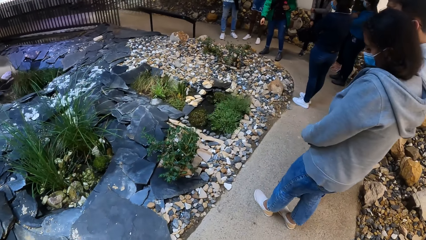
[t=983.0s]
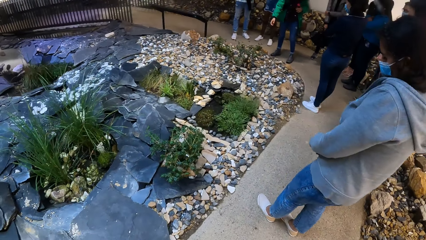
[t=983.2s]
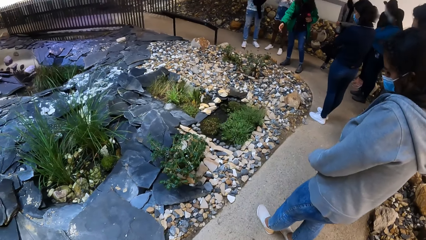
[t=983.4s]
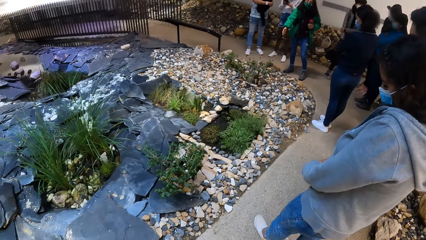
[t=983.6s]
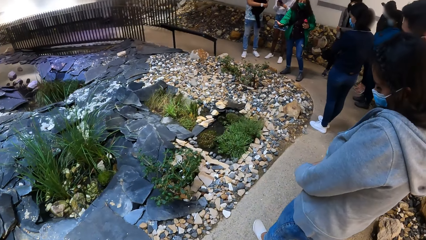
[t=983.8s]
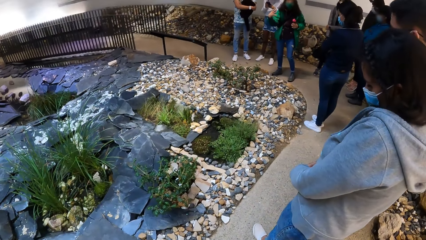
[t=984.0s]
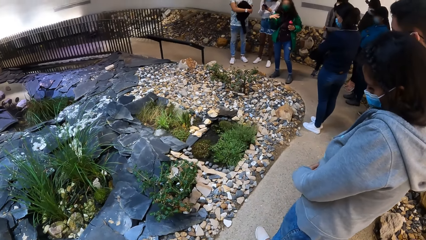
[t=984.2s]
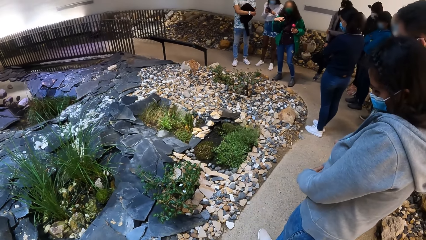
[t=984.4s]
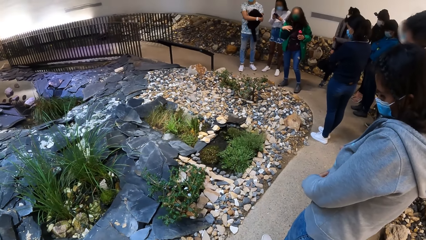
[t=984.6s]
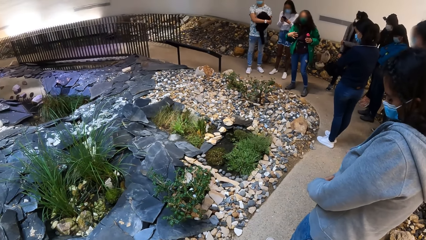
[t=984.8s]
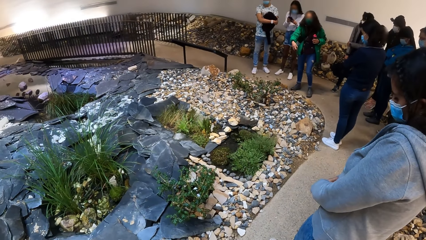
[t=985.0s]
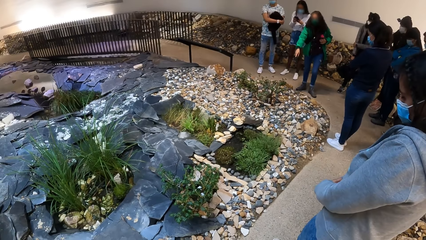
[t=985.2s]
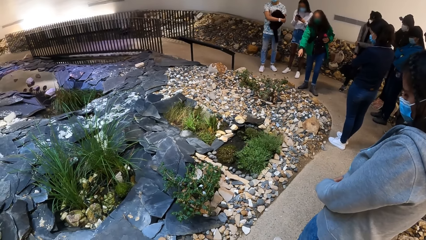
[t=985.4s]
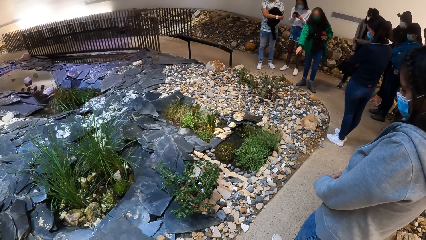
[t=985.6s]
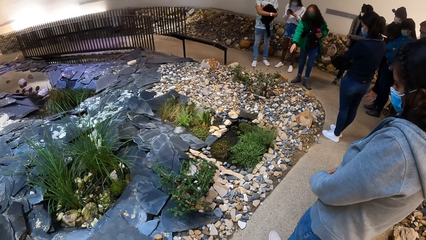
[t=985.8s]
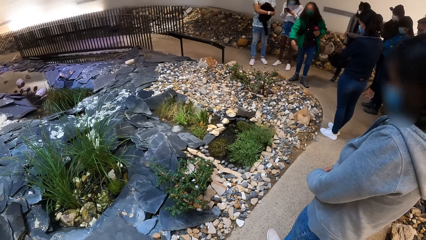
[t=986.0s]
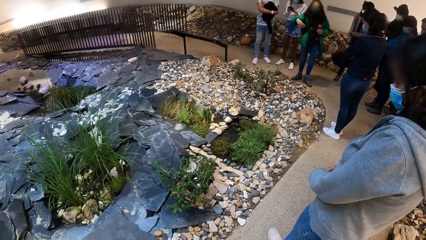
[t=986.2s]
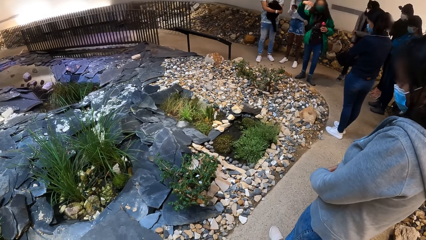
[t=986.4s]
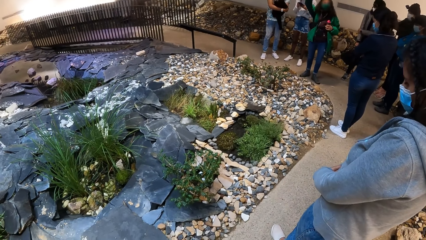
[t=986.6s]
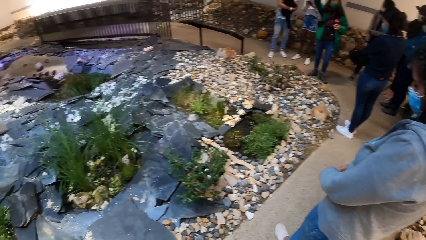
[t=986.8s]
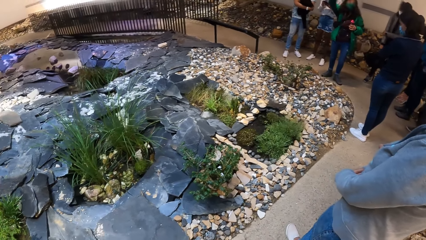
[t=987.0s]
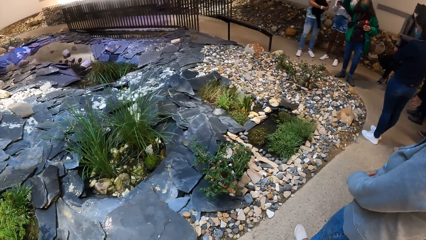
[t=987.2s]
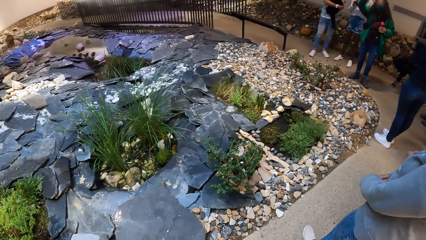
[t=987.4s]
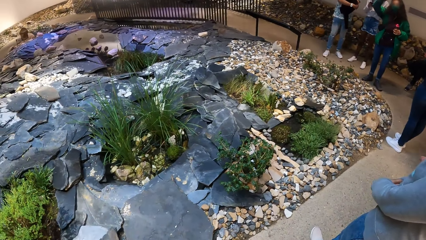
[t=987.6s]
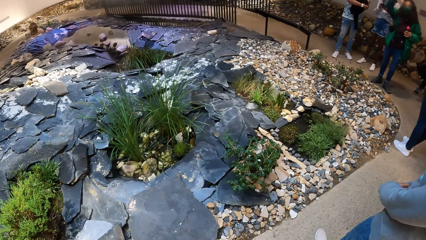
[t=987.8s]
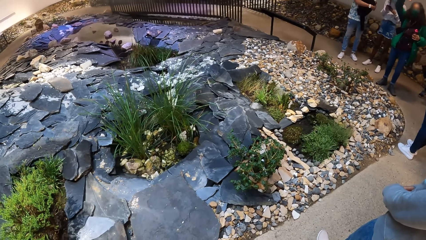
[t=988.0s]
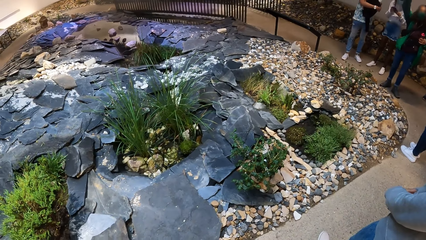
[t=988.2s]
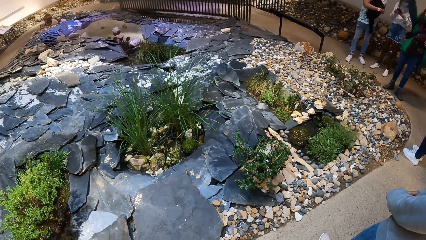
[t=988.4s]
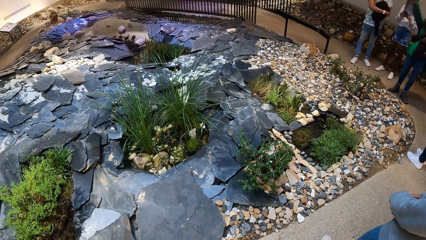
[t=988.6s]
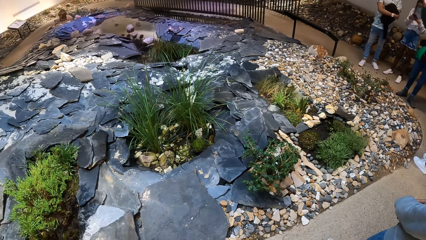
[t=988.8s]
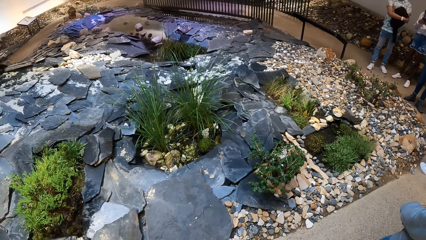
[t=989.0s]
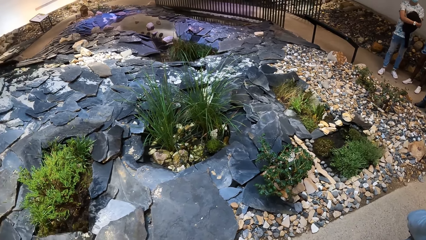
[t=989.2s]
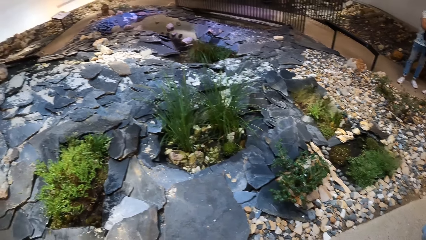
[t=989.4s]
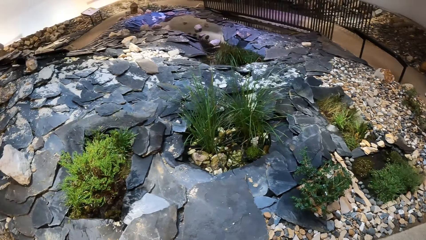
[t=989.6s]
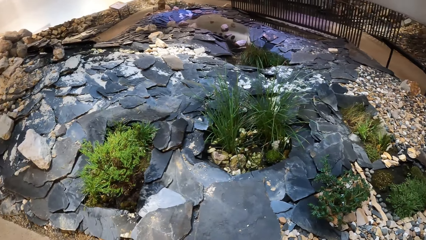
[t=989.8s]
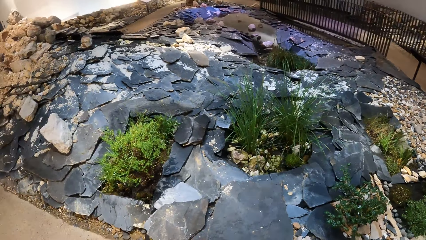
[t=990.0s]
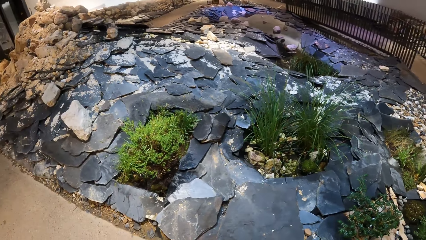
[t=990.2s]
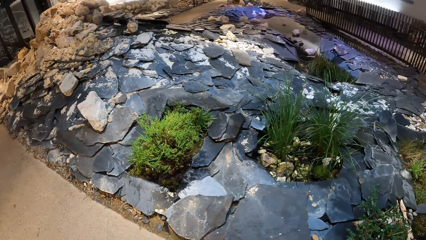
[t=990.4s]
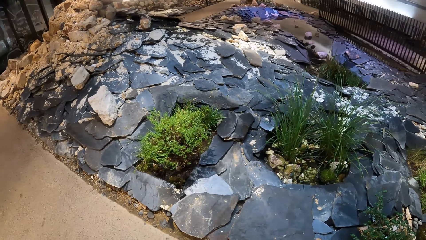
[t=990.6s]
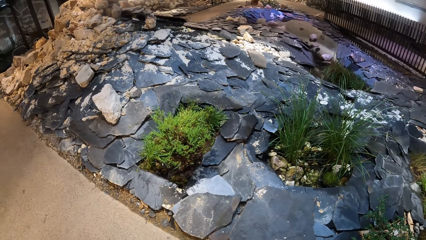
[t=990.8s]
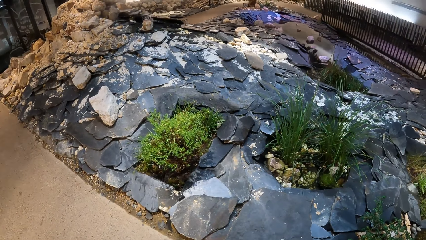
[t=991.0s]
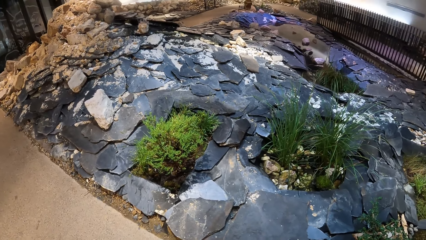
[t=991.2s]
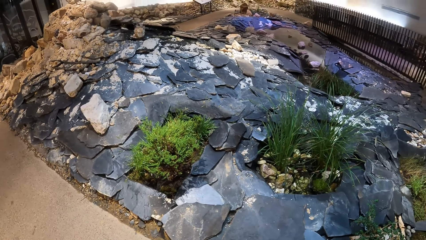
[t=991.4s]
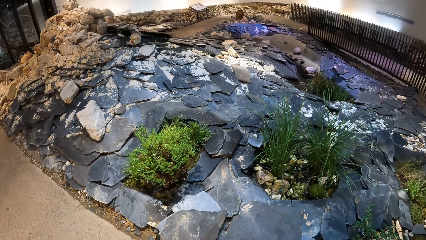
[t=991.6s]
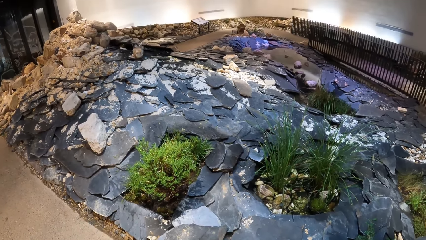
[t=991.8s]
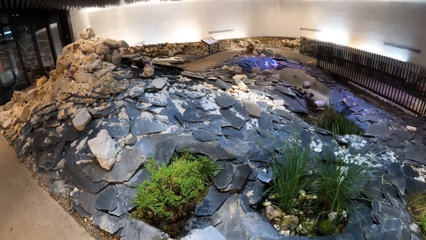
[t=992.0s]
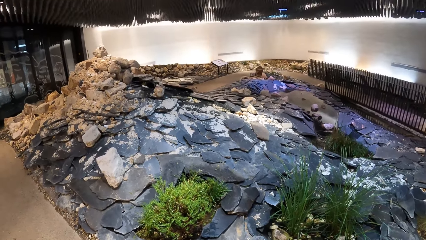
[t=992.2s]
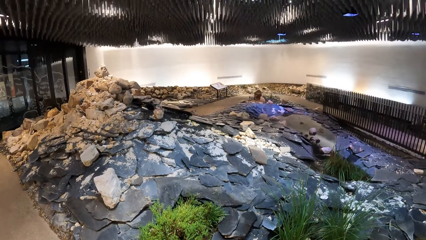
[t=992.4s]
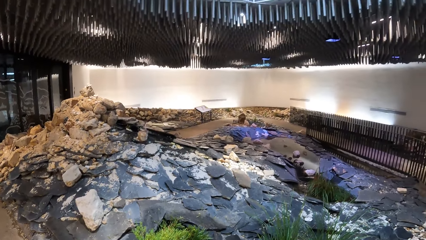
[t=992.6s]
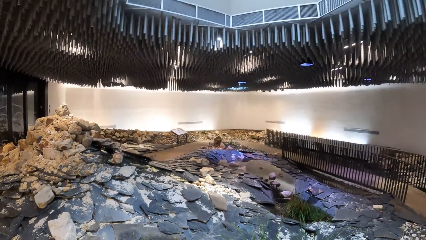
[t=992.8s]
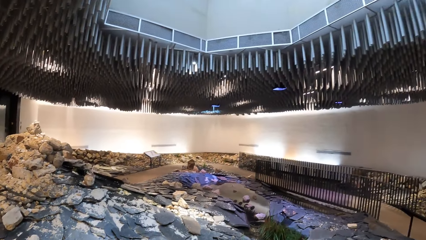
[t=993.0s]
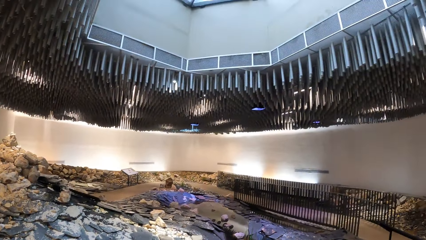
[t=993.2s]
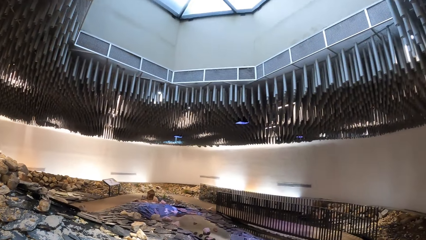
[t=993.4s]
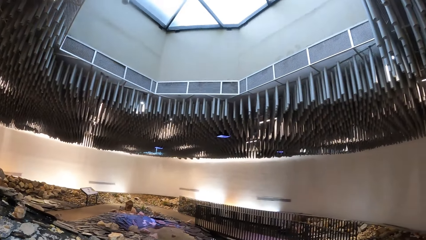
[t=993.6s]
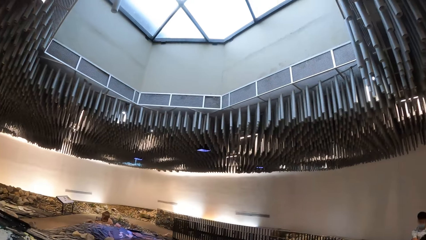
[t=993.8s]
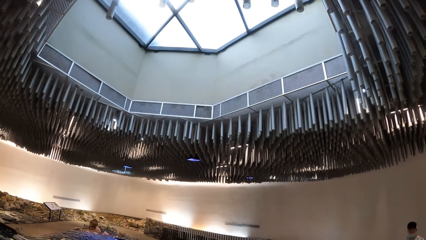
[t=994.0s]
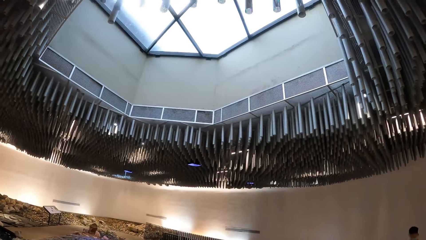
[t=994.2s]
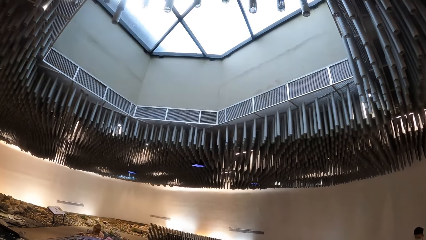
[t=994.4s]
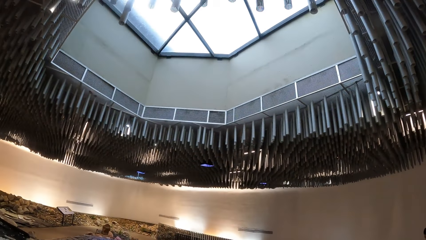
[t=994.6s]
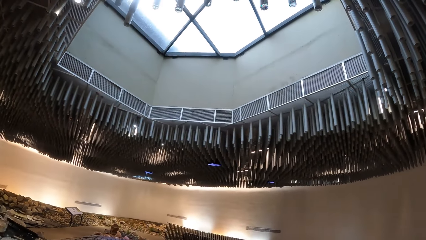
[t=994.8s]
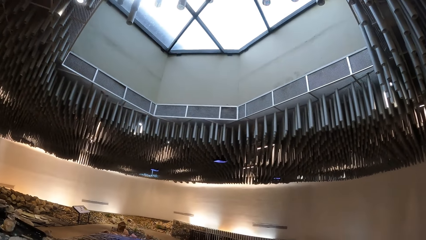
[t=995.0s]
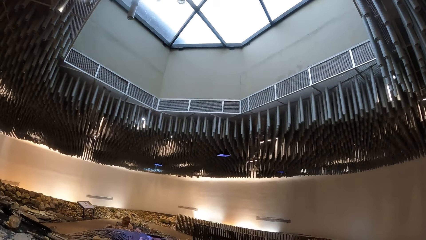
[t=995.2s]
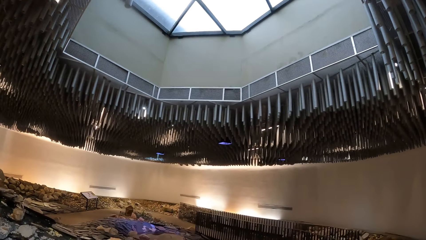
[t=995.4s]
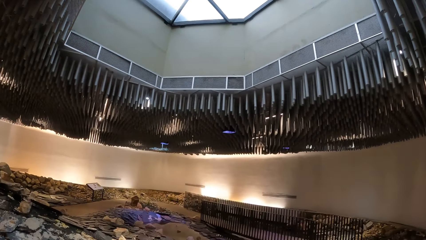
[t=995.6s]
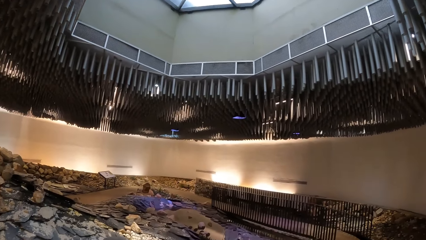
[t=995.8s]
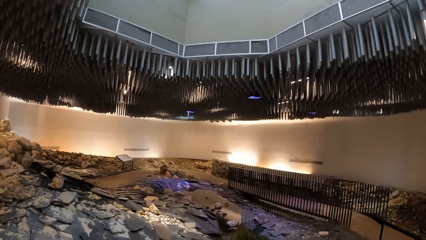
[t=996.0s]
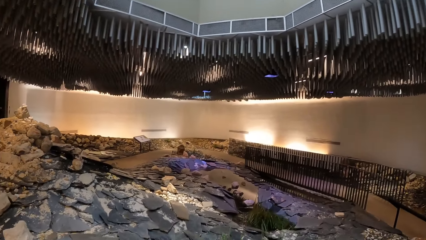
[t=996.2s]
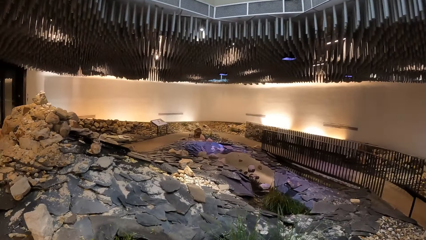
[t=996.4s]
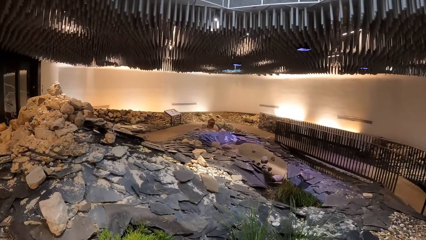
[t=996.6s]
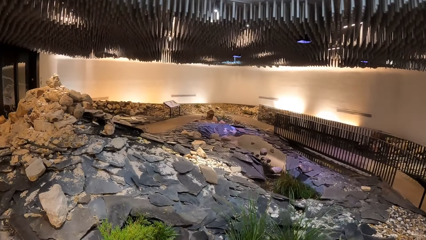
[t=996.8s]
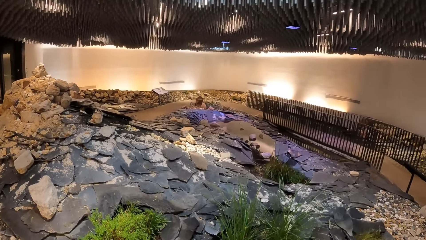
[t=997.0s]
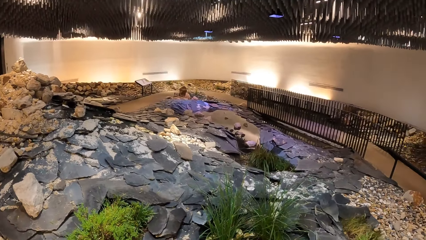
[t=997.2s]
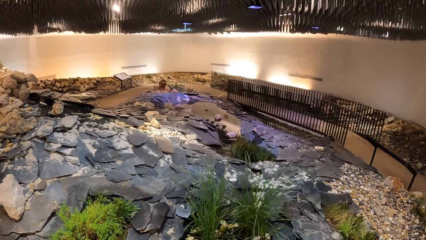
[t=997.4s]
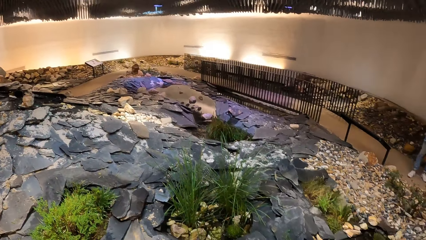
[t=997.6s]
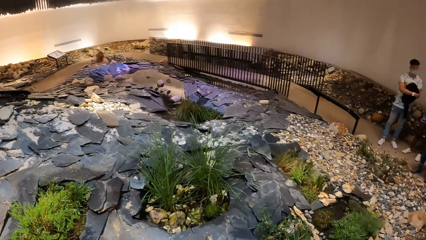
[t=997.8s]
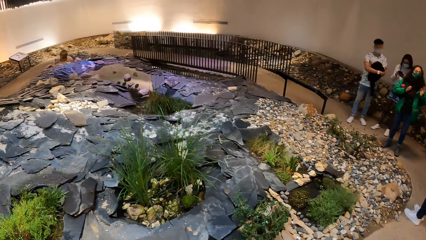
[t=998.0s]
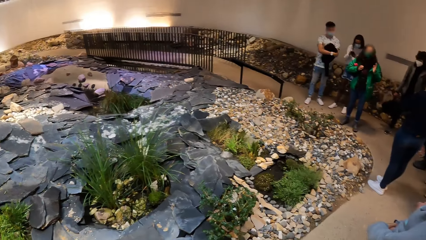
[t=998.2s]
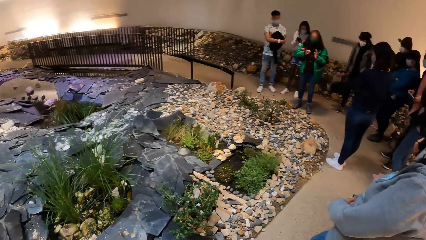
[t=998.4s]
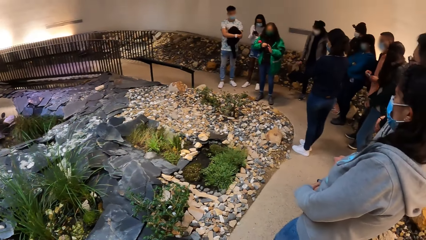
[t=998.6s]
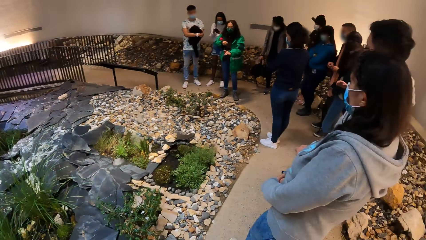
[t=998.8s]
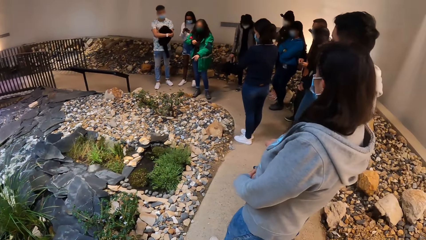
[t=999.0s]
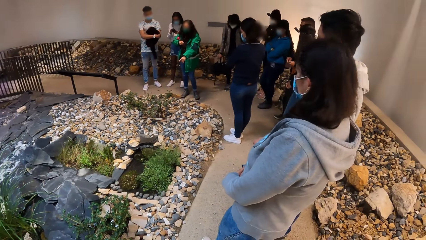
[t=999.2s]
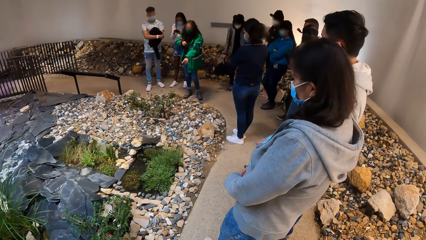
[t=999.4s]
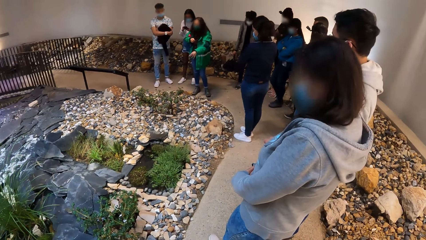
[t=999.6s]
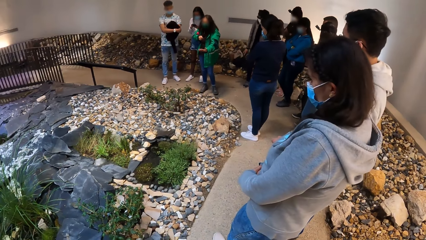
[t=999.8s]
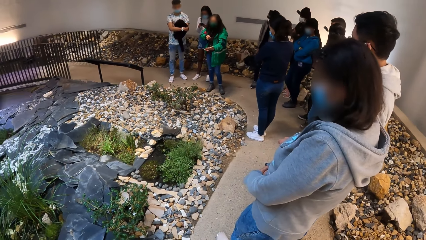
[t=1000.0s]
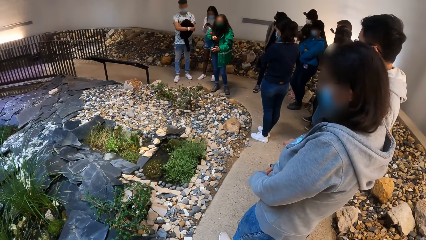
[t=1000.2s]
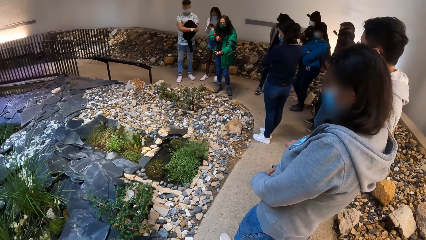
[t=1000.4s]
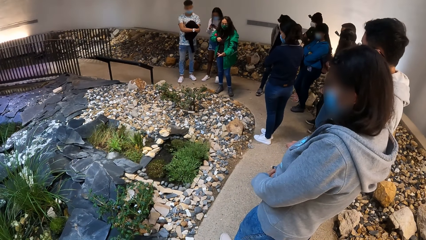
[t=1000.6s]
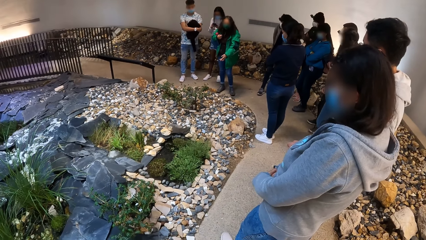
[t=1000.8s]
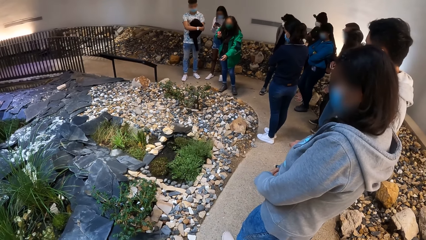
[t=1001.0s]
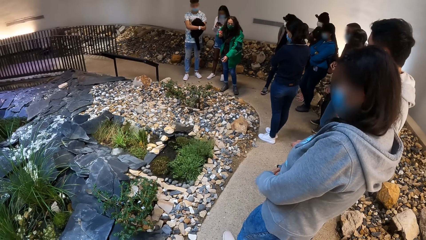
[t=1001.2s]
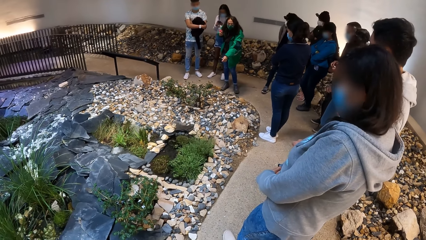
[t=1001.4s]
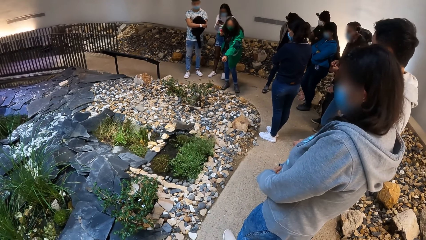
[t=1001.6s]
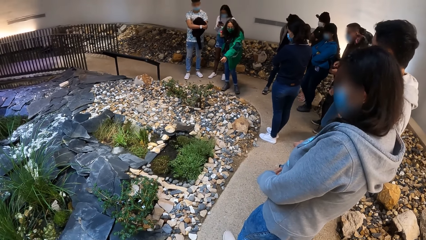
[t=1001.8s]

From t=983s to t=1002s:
The camera wearer stands in the house. They look around.
